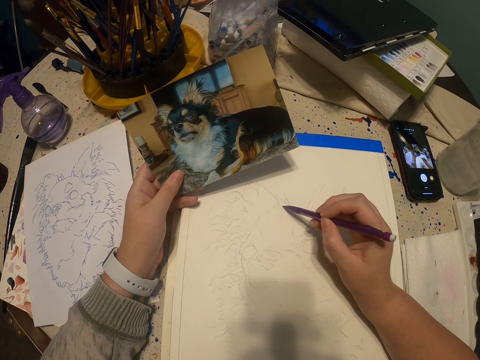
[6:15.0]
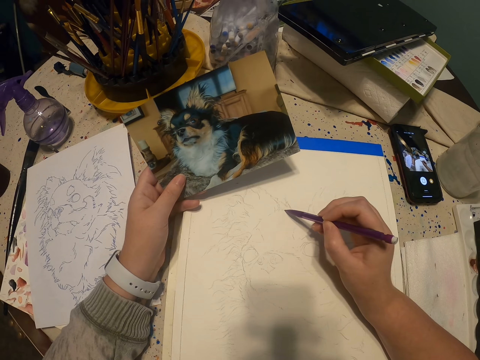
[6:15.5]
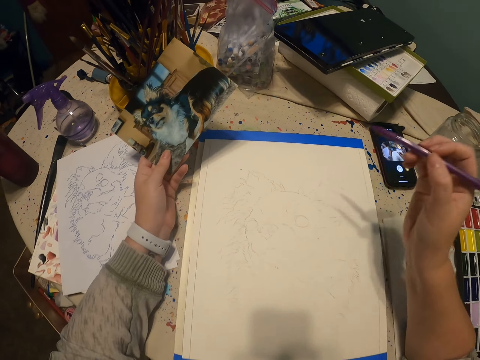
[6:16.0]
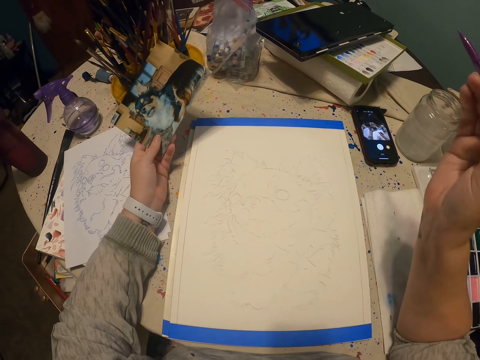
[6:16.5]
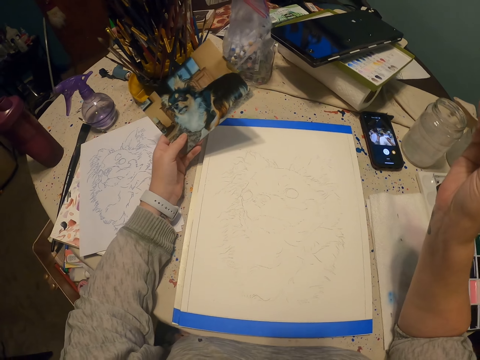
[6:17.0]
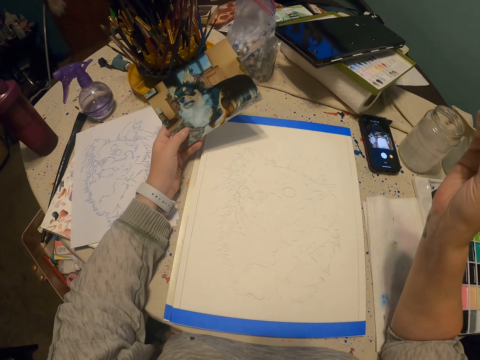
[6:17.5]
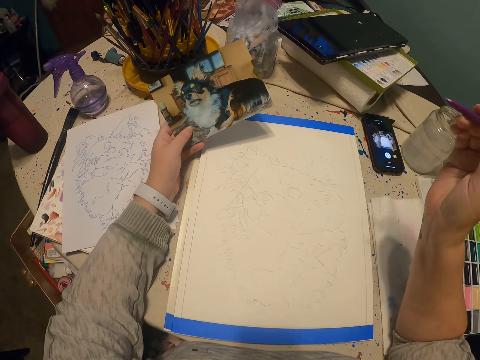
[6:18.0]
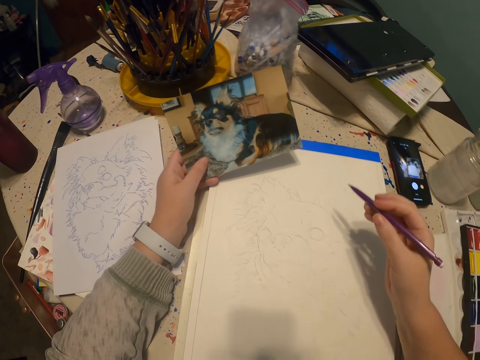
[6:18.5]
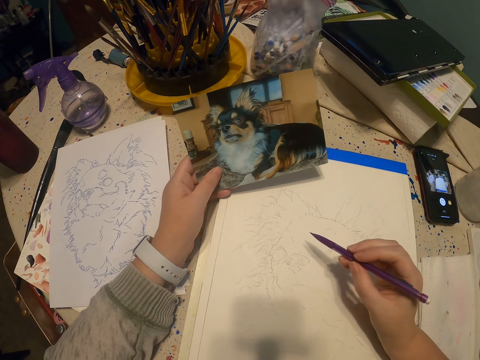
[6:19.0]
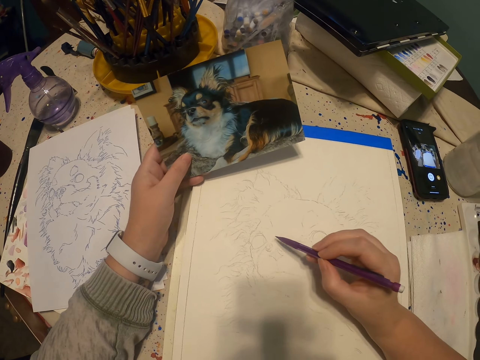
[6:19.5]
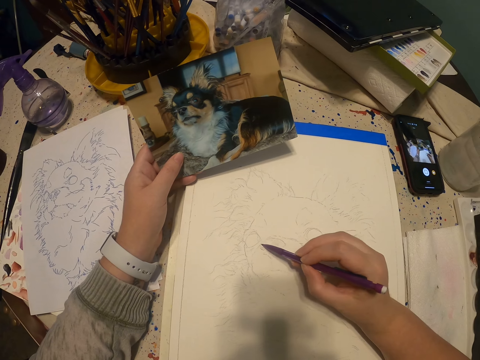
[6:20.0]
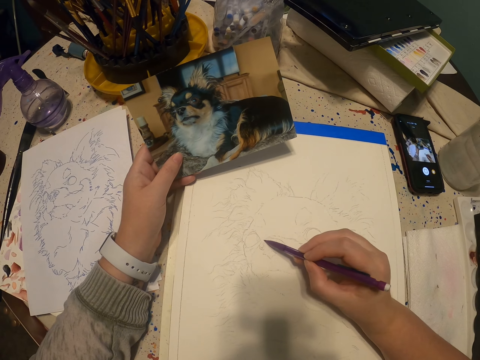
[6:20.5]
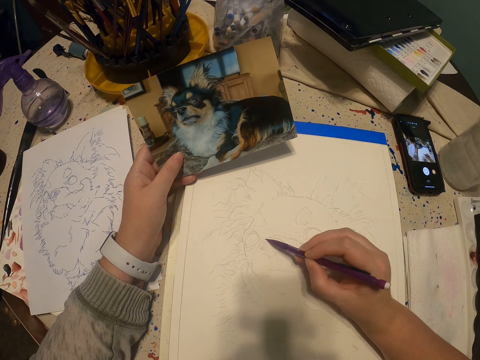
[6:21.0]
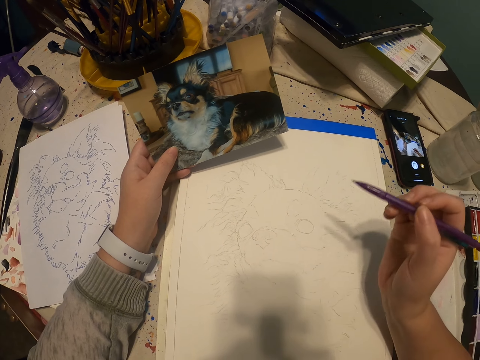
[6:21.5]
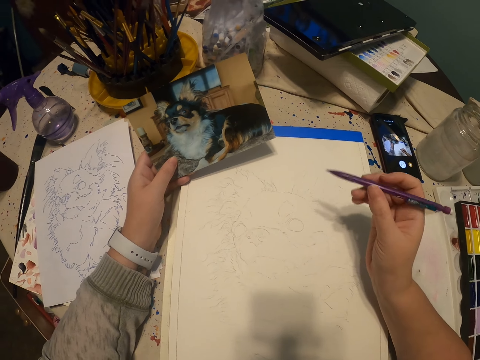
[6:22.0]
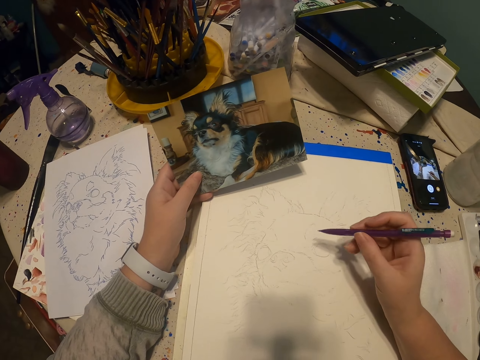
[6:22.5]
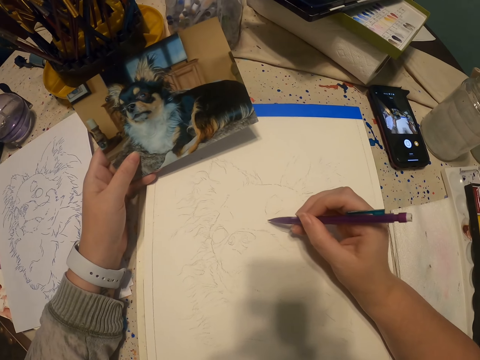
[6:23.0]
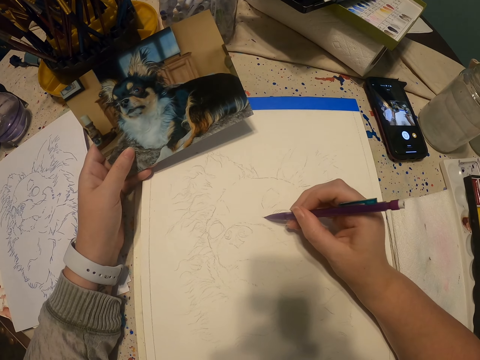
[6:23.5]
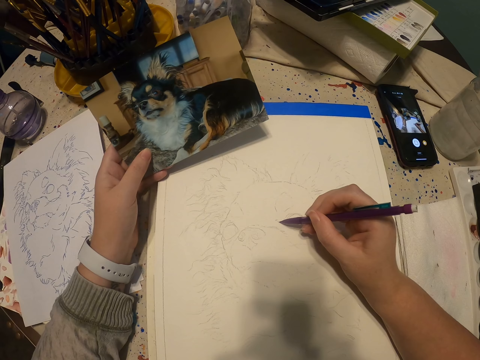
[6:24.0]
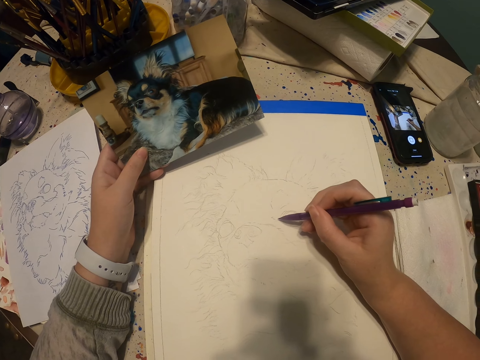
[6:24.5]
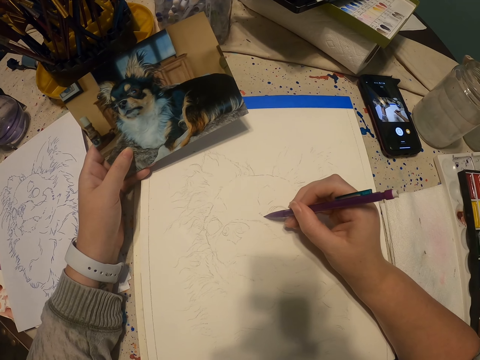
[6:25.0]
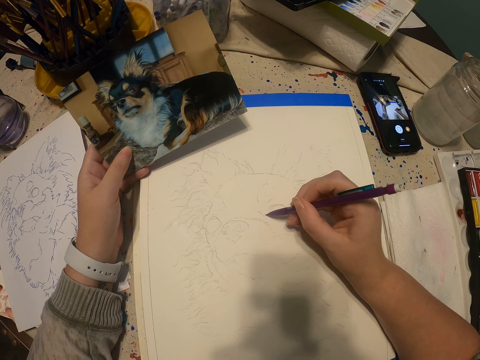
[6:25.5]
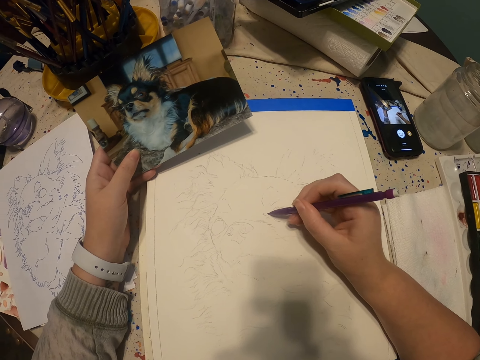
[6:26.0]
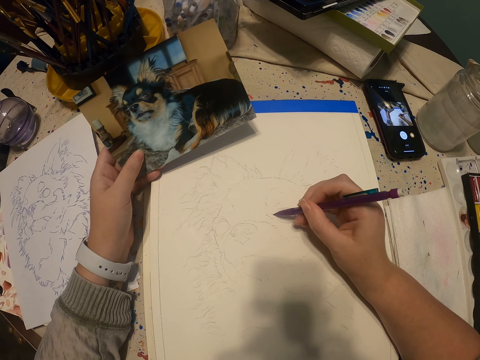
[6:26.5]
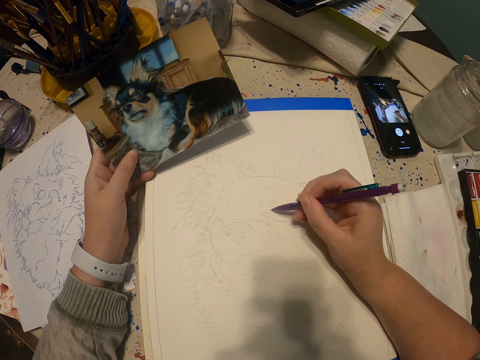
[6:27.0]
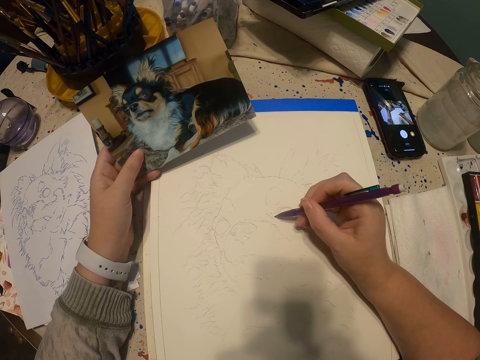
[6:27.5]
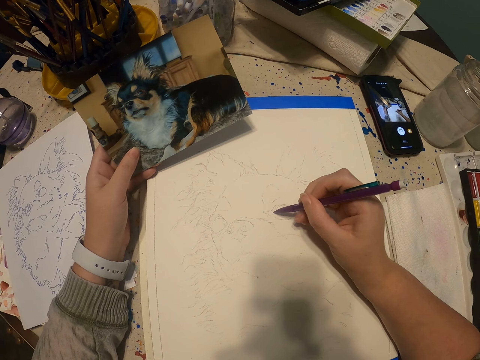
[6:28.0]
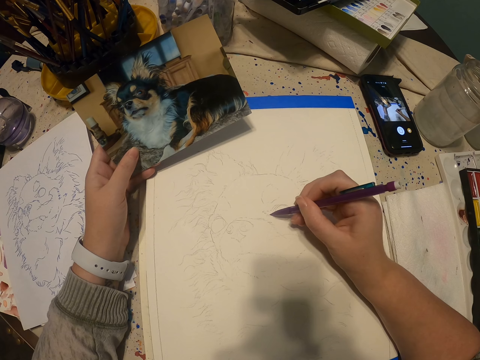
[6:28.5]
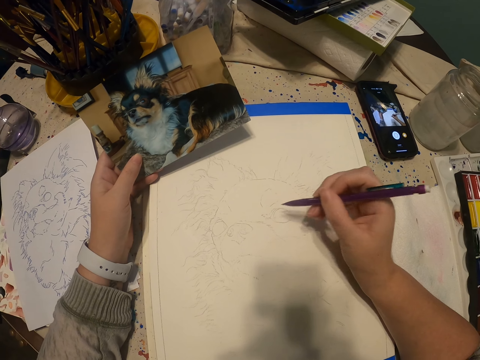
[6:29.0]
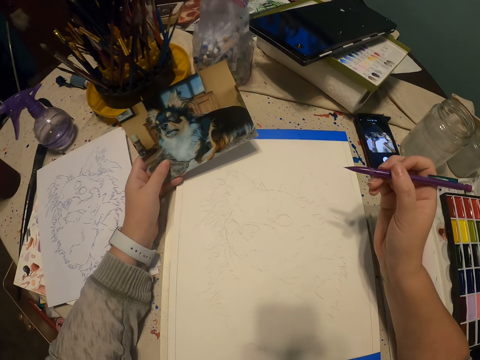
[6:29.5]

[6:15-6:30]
The camera wearer moves a hand. They draw a sketch on a drawing book with a pencil.

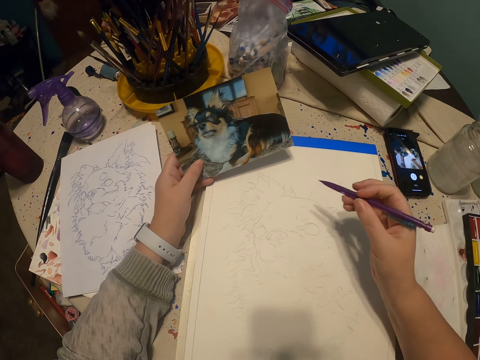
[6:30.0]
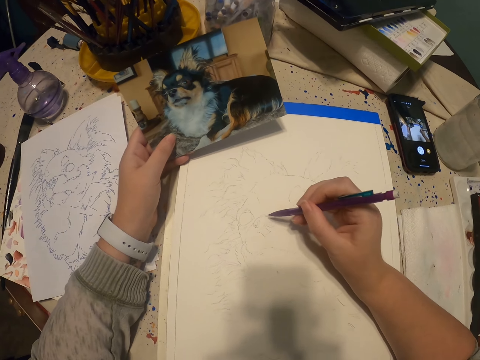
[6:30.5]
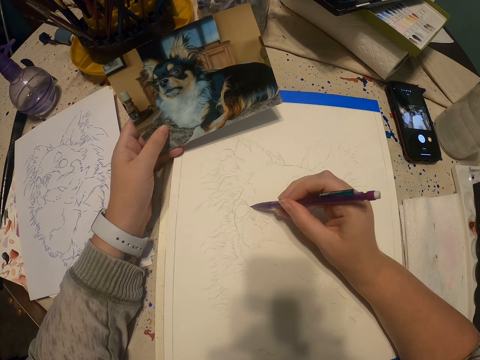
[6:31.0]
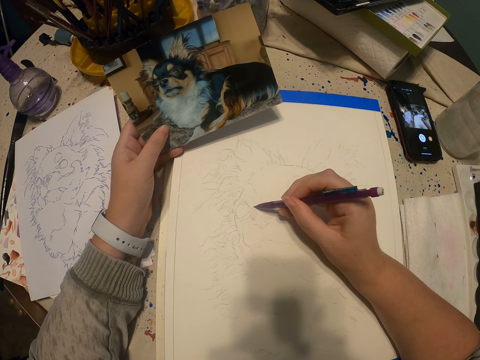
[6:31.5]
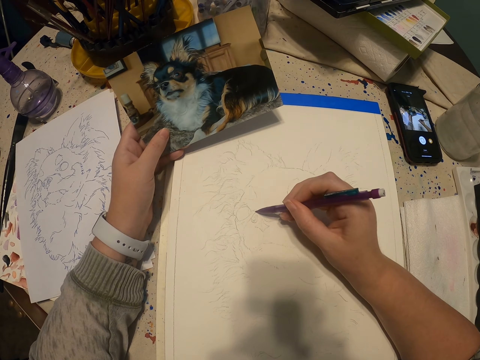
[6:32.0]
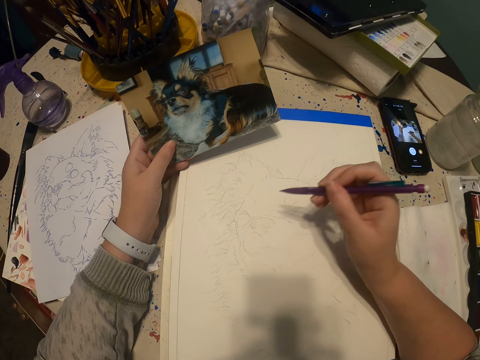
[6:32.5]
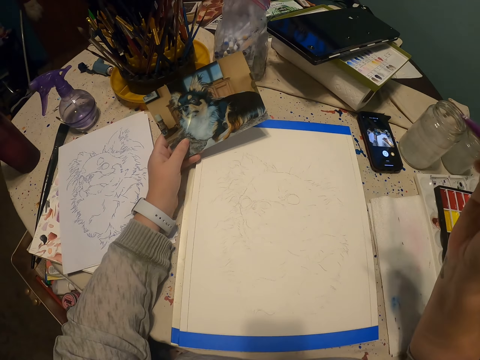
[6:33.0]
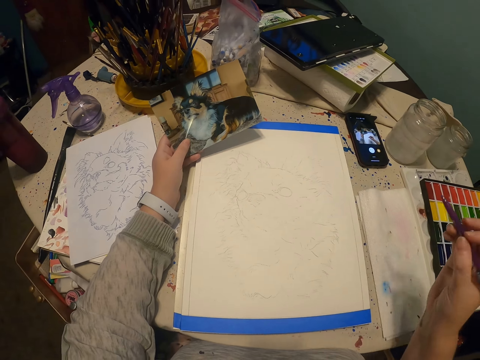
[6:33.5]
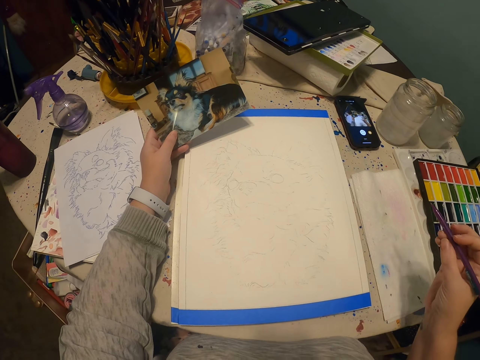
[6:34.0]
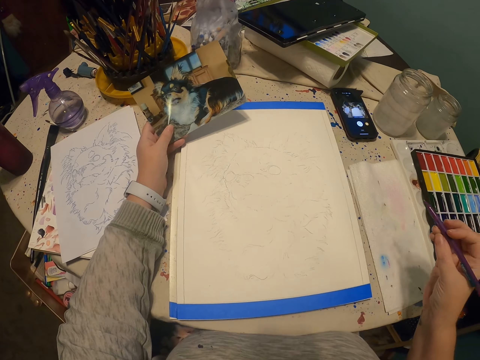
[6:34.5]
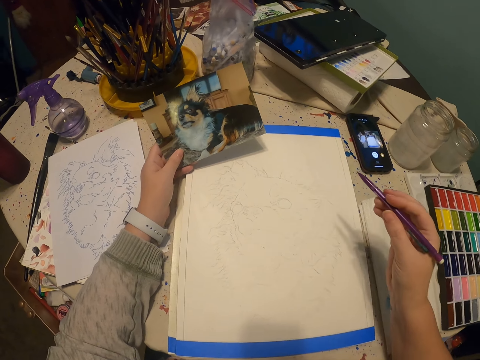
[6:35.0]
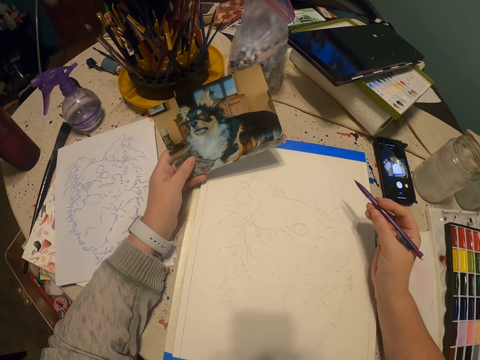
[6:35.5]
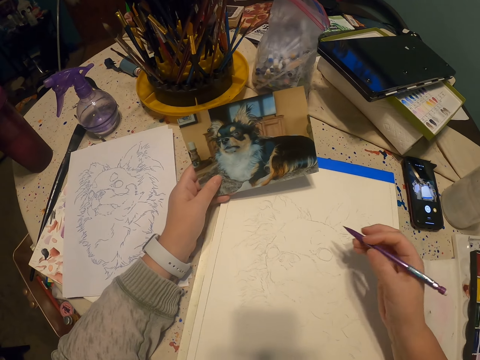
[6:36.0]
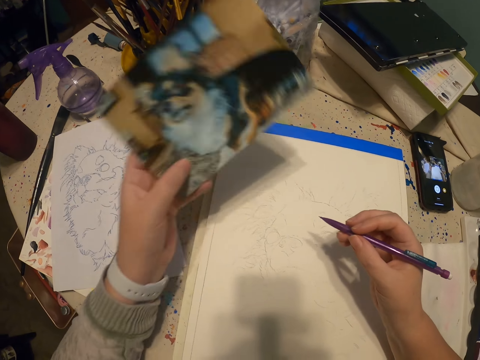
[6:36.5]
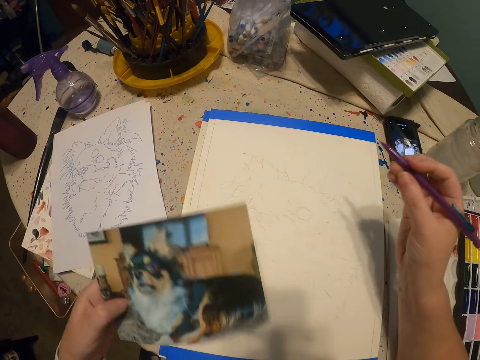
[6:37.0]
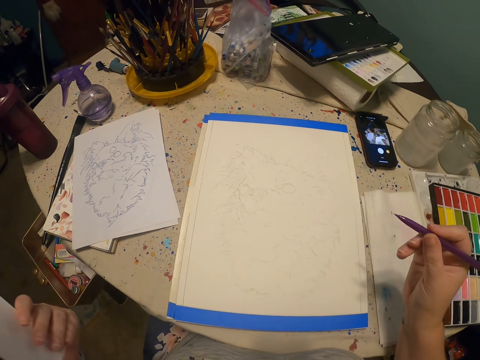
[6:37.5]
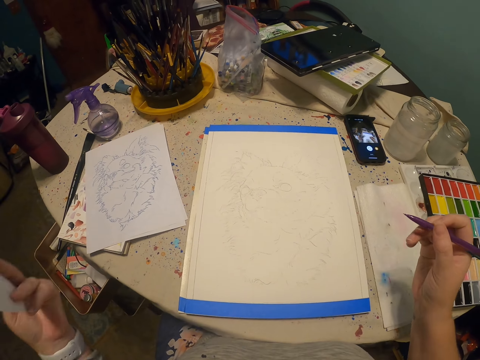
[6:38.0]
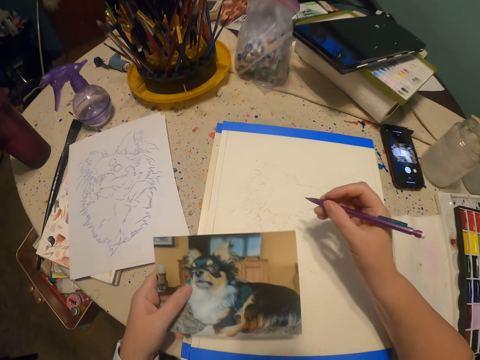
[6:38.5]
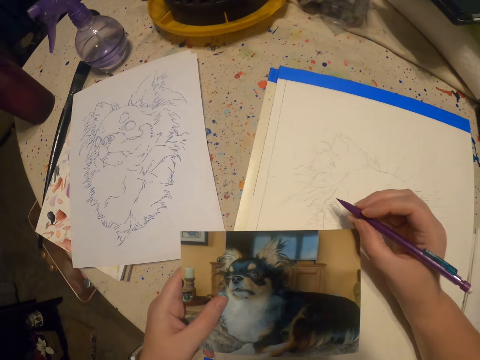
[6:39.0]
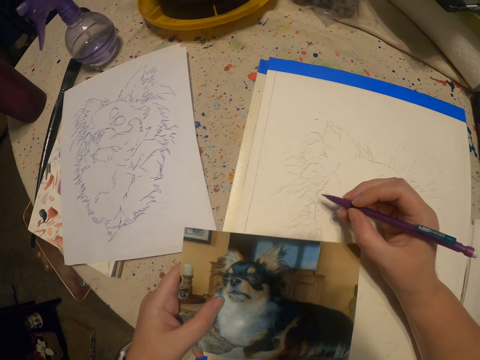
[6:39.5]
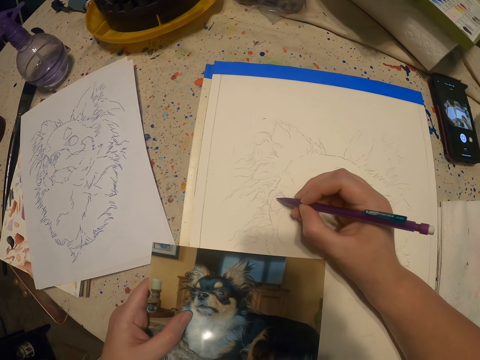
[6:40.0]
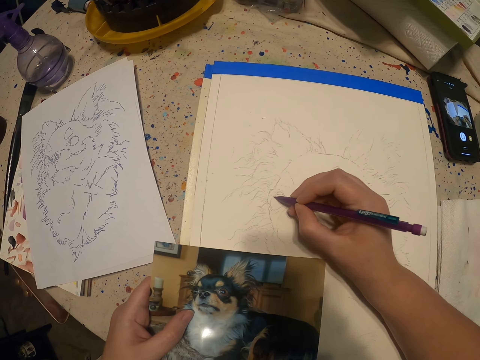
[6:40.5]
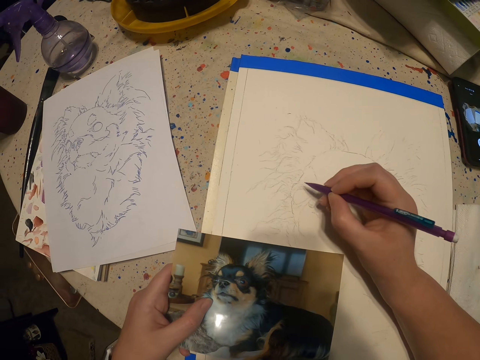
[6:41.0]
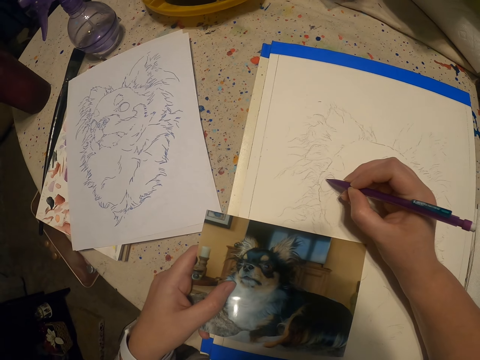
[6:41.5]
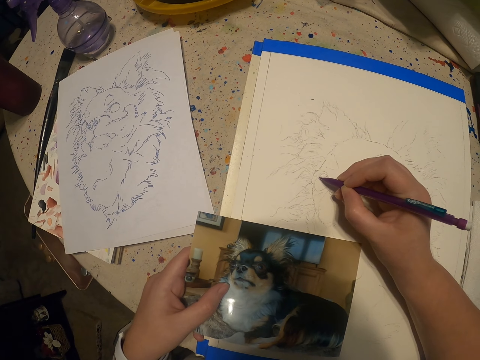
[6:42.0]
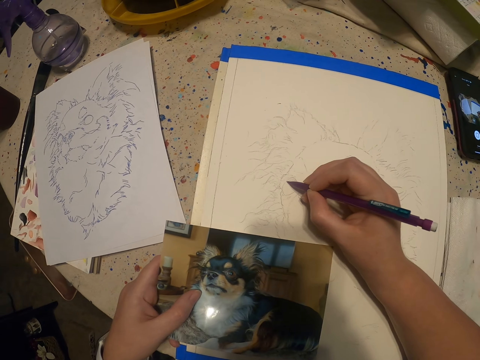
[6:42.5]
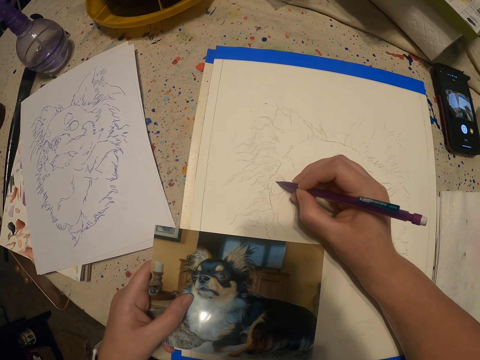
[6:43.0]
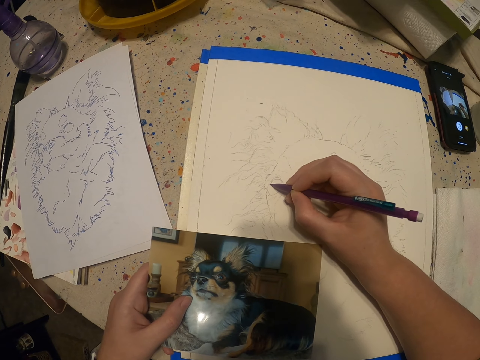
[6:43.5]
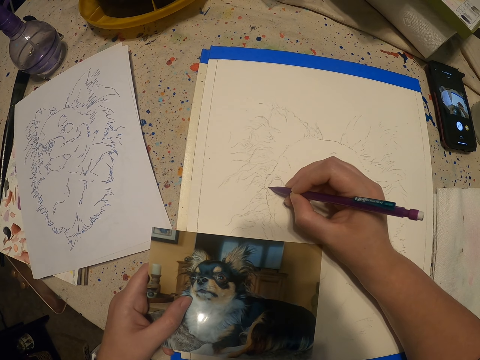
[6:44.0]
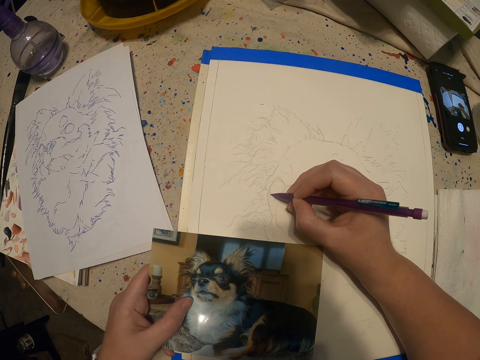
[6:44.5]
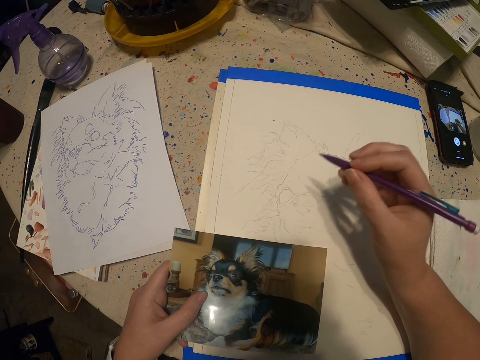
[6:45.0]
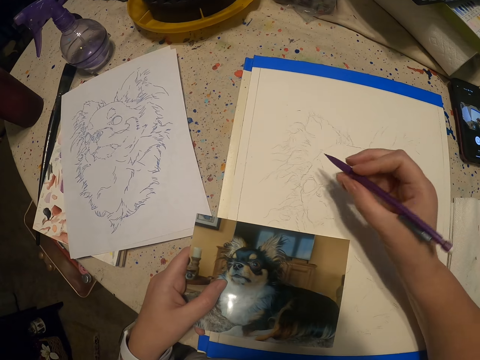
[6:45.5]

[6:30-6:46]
The camera wearer moves a portrait with a hand. They draw a sketch on a drawing book with a pencil.
